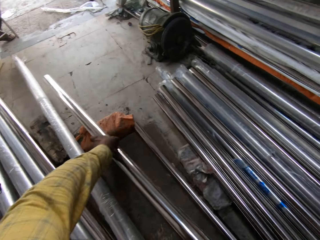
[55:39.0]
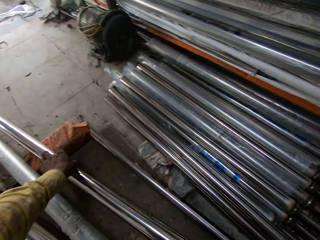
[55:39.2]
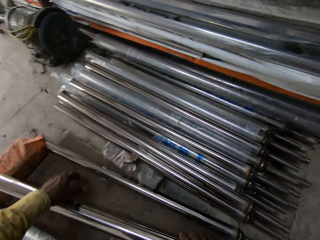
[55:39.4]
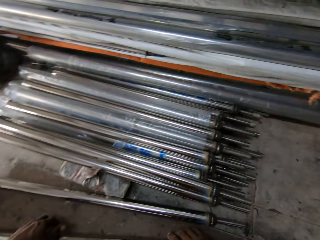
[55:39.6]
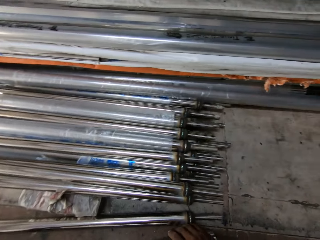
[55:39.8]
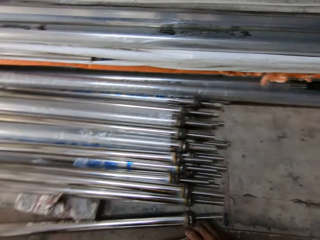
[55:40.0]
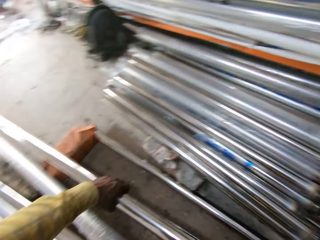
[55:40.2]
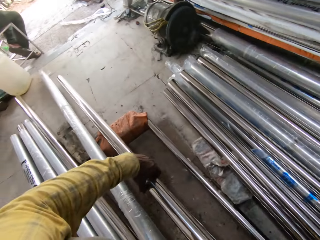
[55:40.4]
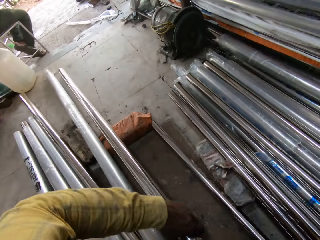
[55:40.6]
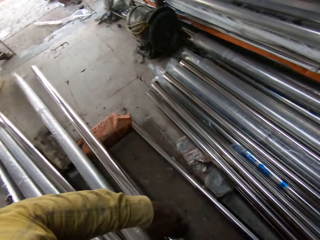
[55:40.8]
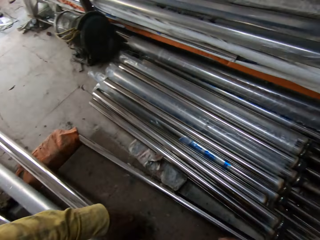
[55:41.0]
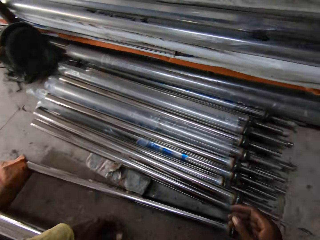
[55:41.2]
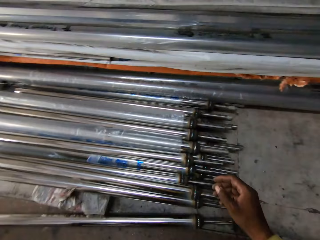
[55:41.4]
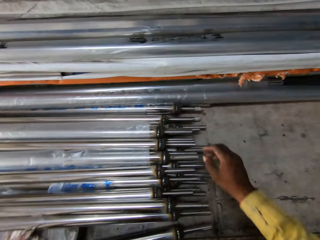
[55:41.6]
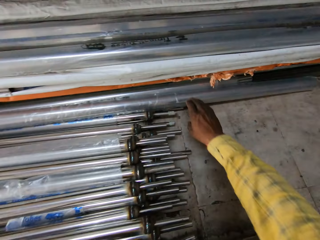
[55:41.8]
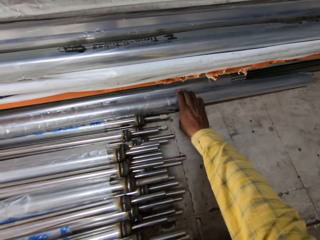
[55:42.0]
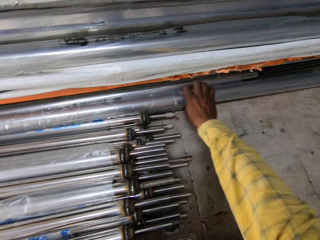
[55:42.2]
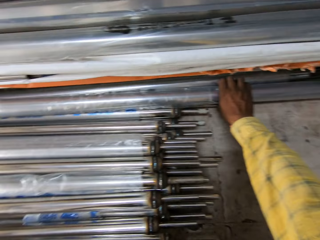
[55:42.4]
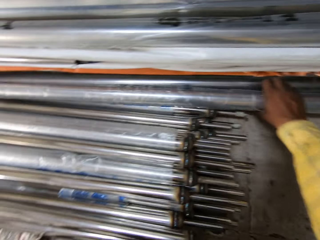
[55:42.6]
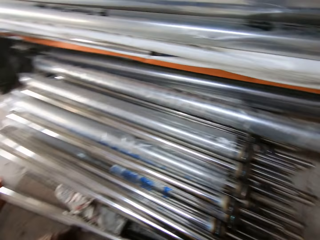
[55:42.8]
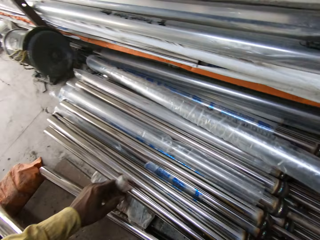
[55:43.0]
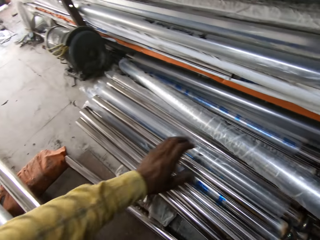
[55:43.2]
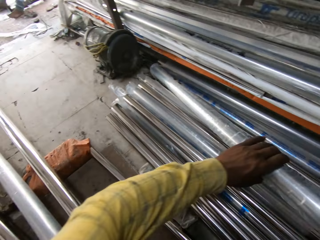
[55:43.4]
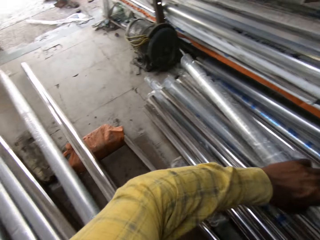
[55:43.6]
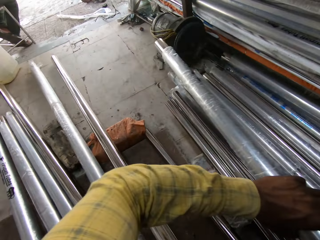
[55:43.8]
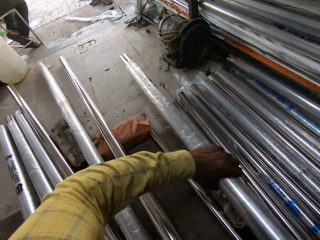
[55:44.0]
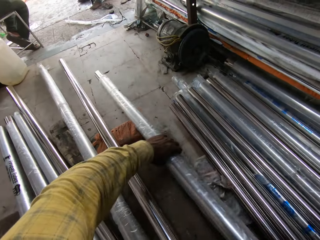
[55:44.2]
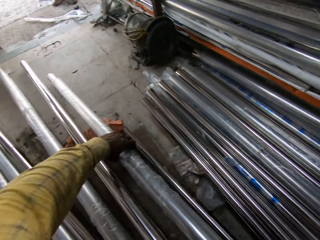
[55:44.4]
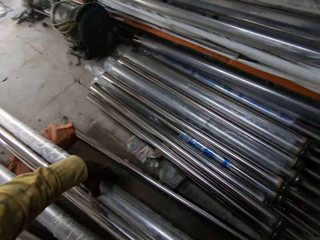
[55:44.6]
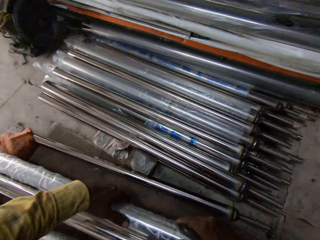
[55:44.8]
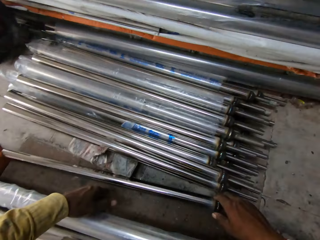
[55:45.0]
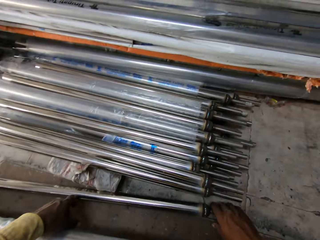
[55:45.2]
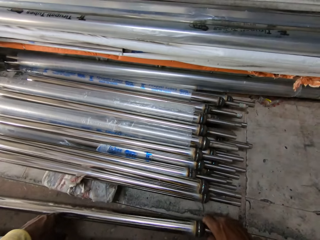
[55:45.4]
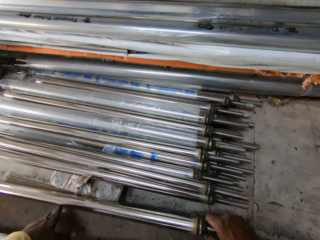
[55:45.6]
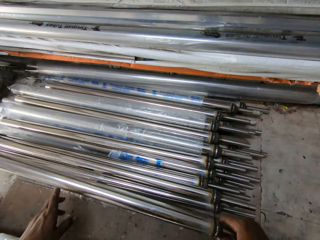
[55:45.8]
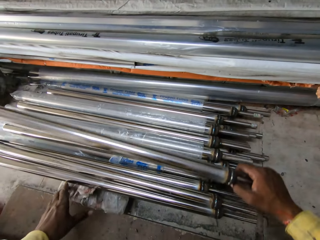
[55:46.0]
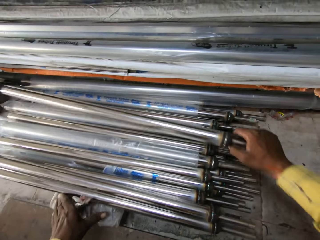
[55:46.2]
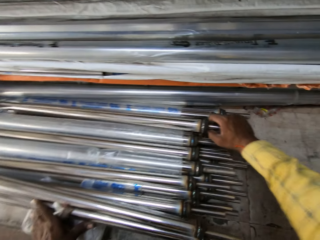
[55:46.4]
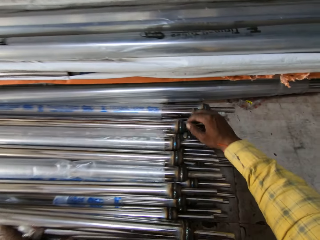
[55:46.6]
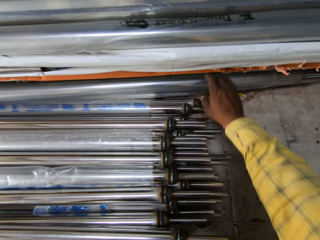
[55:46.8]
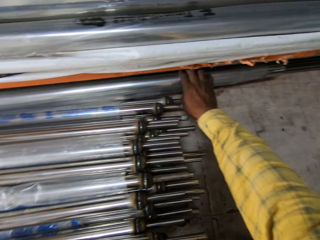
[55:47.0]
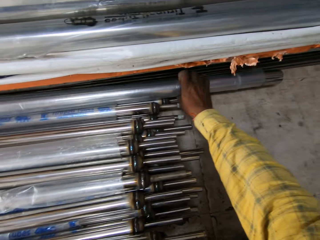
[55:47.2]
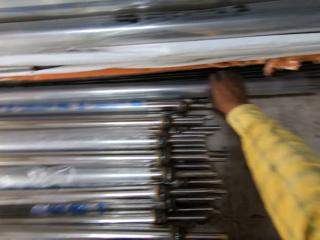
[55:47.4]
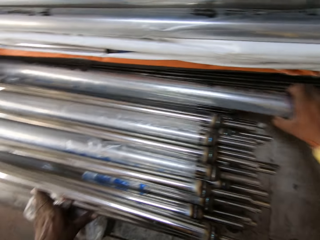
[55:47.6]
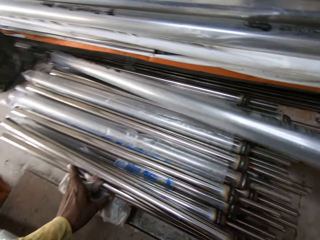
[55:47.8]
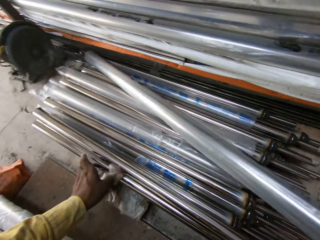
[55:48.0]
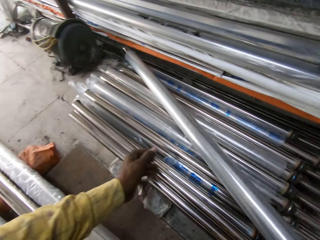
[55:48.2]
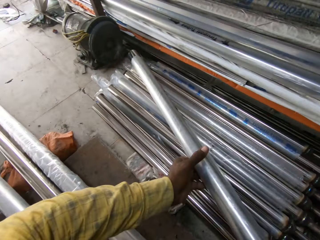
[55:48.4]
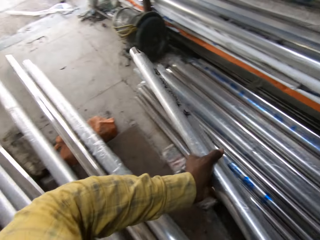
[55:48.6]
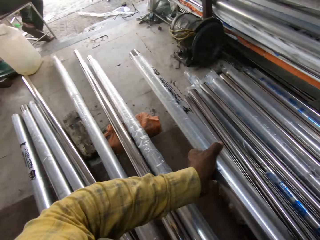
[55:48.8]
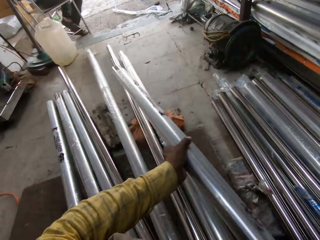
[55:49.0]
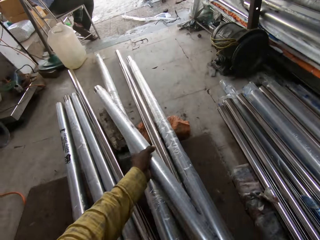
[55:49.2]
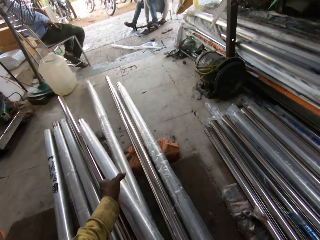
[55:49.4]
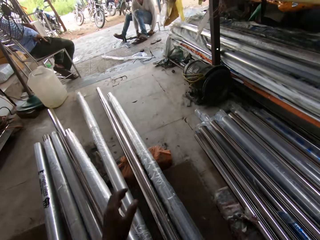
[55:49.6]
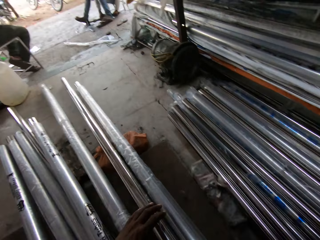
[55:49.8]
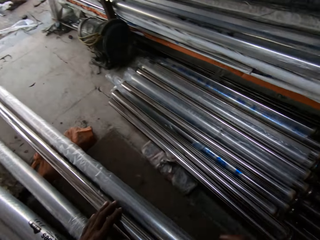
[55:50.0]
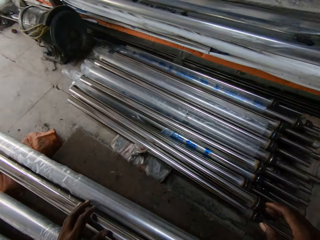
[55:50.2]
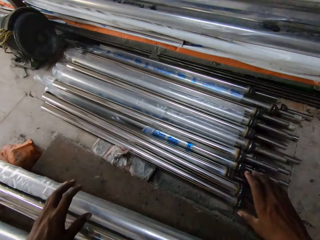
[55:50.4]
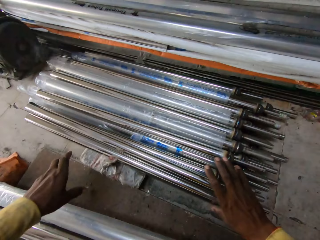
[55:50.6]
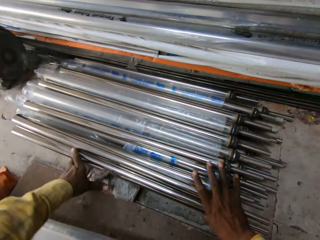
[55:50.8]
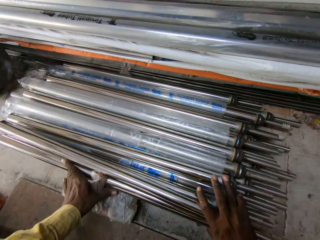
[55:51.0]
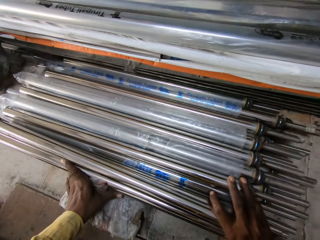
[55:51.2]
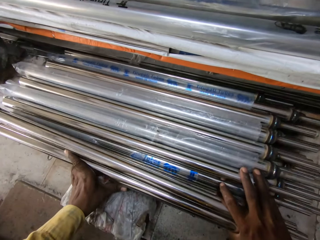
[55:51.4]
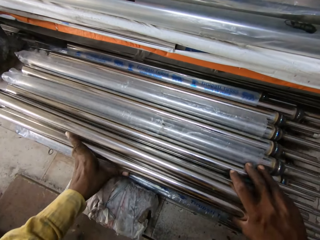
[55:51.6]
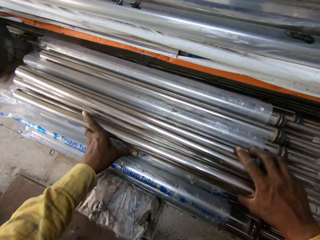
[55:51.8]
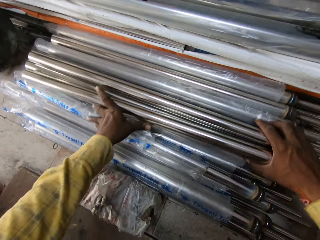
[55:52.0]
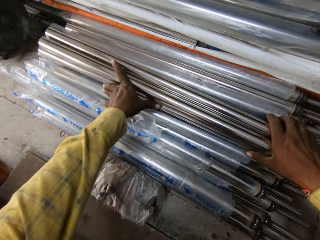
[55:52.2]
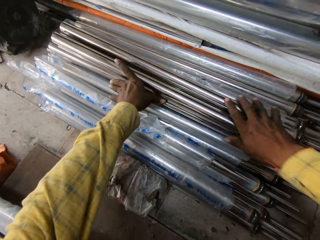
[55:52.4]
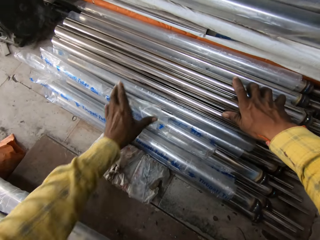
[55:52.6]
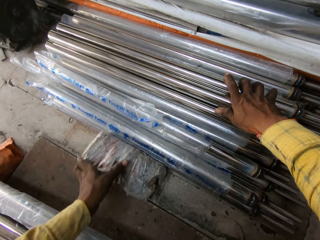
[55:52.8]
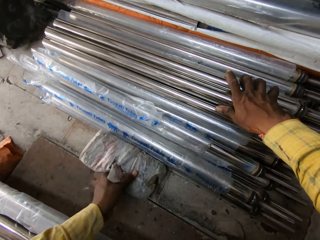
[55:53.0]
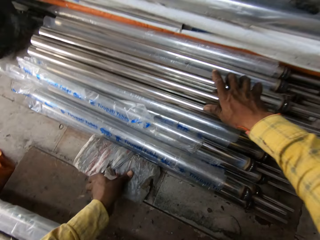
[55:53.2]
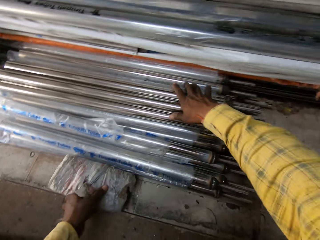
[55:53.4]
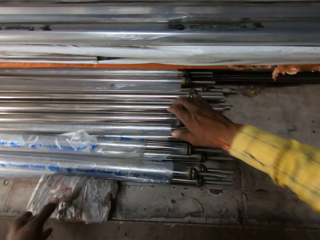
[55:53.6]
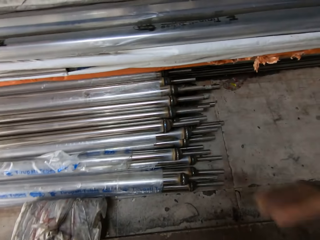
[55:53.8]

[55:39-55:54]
The camera wearer places the metal on the ground. They pick a metal rod from a stack. They place the metal on the ground. They place the metal rod on the stack. They pick a metal rod from the stack. They place the metal on the ground. They push the steel tubes. They sort the metal rods on the stack.

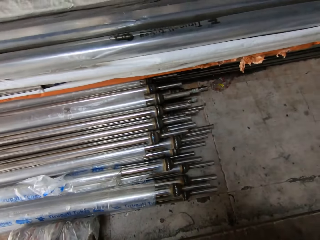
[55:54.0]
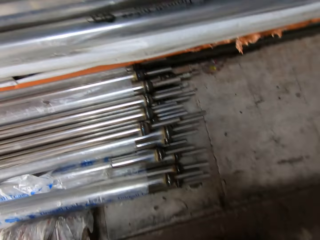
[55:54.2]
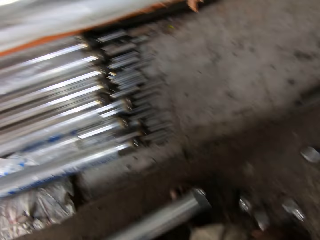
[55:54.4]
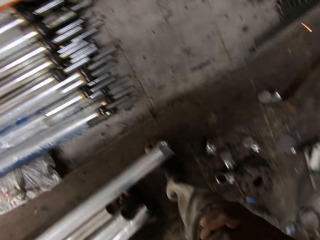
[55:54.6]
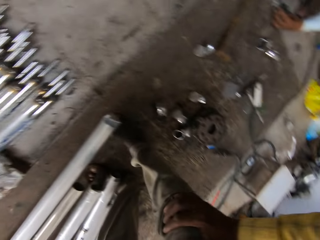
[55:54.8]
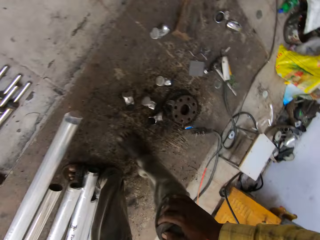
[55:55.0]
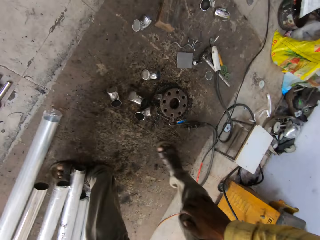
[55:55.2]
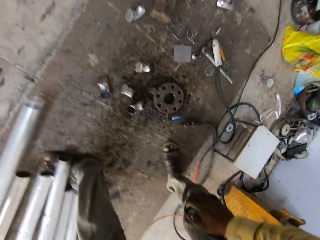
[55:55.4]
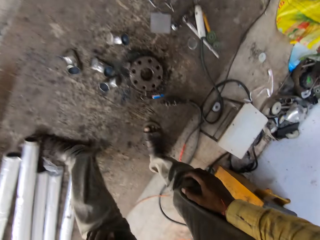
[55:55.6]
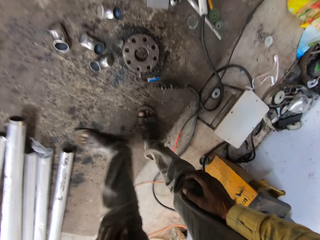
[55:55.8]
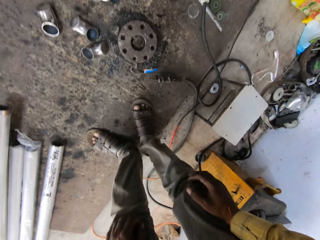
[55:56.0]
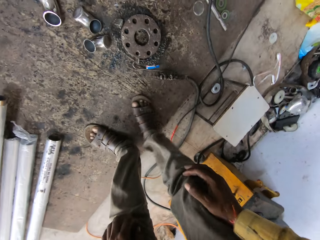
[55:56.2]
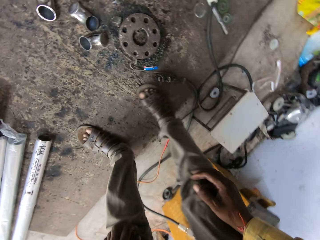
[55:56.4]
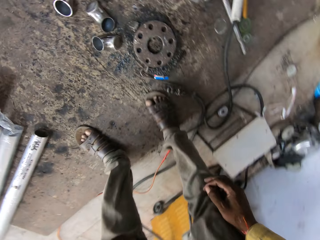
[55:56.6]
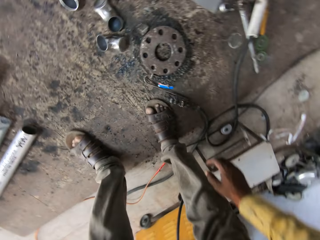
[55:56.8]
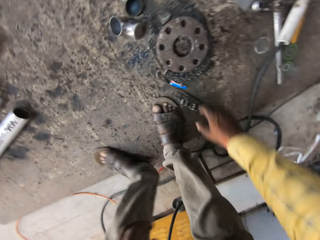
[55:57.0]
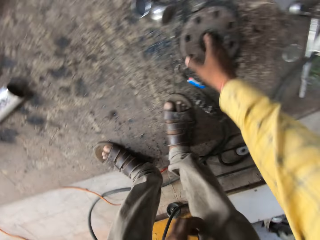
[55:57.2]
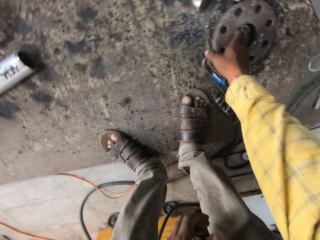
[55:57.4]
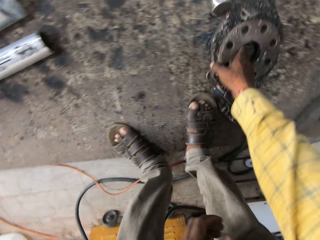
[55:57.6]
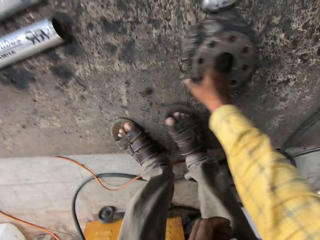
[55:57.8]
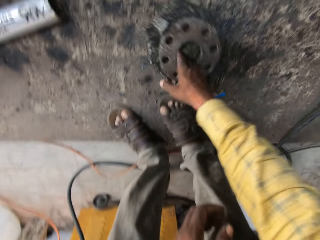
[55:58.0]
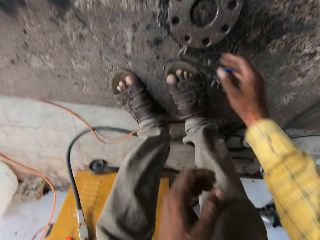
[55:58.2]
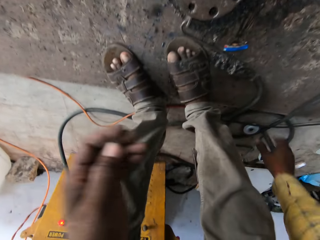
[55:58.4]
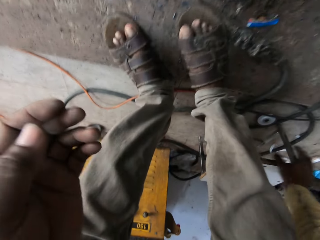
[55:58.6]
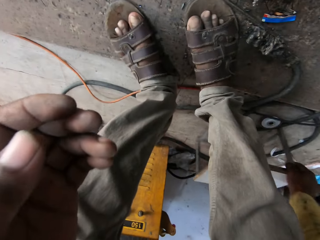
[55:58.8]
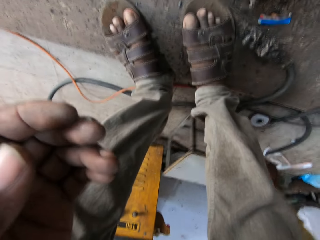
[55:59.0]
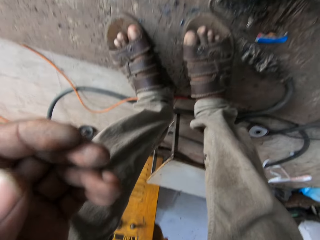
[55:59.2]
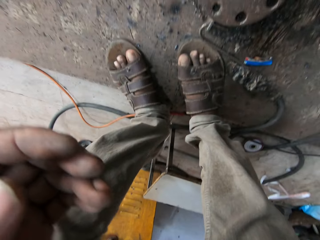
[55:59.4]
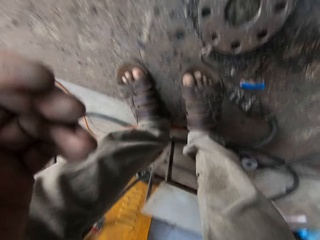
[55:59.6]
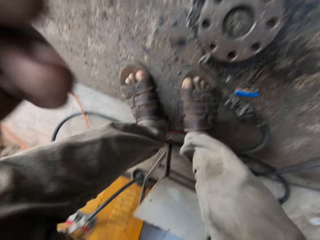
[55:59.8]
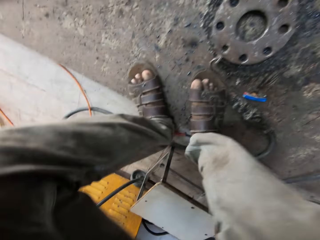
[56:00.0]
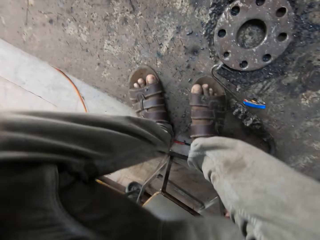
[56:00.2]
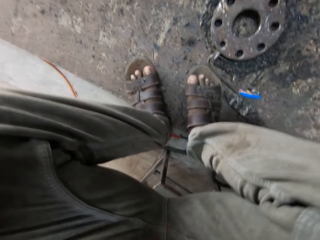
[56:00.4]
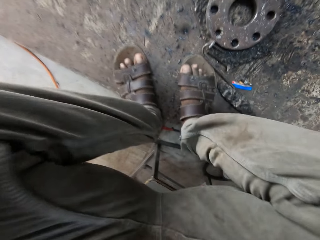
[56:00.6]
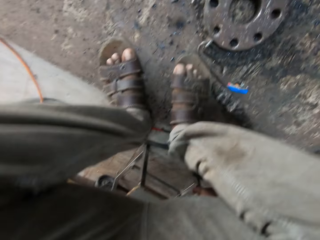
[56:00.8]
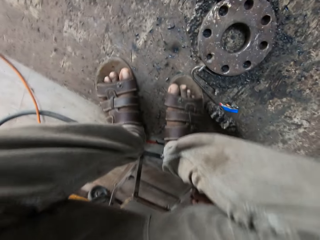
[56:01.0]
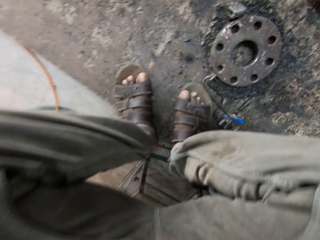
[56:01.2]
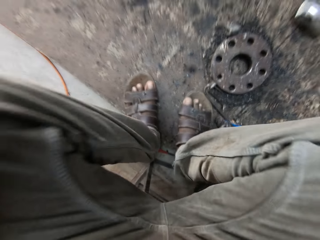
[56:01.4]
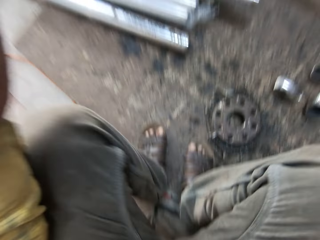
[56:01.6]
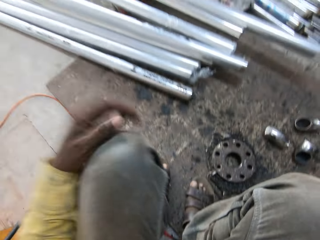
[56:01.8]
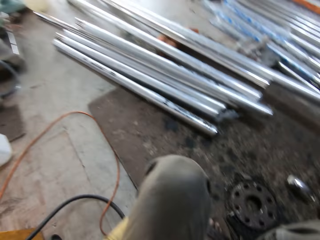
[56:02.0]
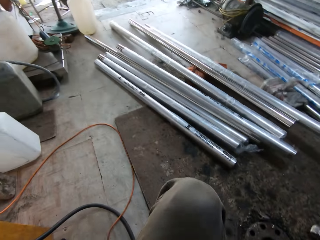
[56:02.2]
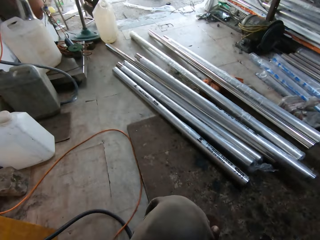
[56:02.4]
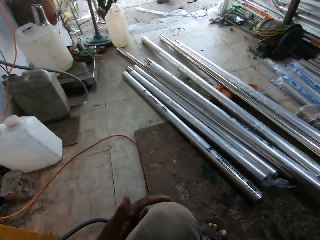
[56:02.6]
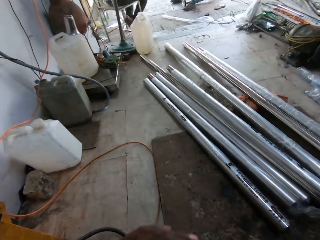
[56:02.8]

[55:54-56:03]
The camera wearer bends down. They move the wheel. They touch a metal on the ground. They sit on the stool or metal rod.
